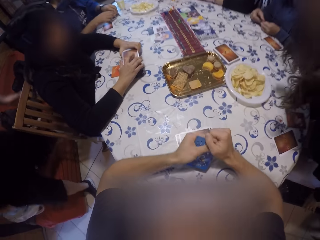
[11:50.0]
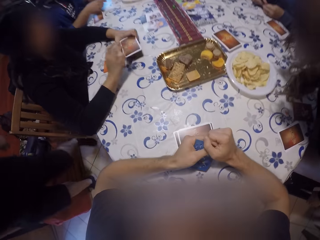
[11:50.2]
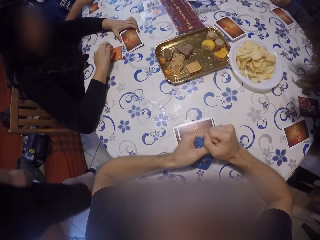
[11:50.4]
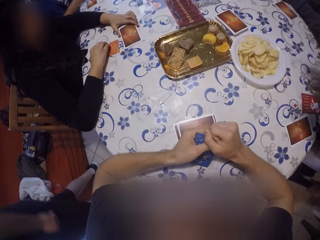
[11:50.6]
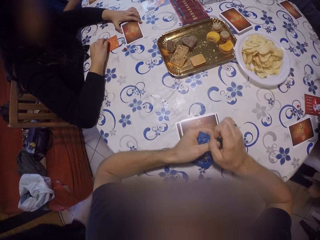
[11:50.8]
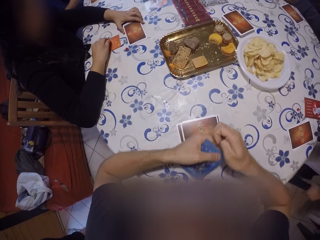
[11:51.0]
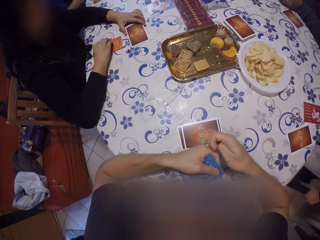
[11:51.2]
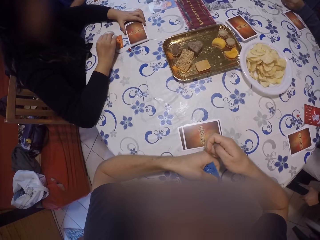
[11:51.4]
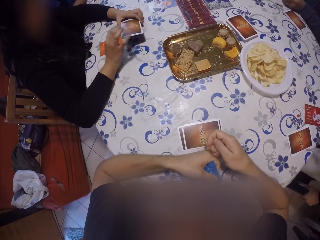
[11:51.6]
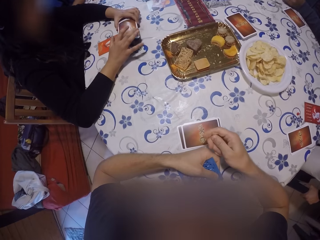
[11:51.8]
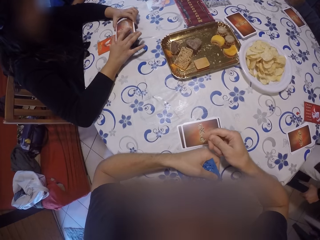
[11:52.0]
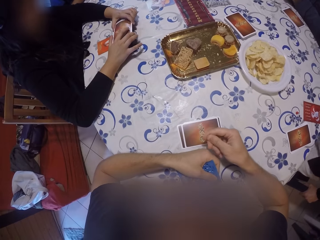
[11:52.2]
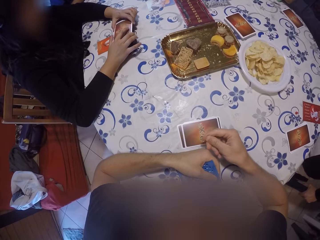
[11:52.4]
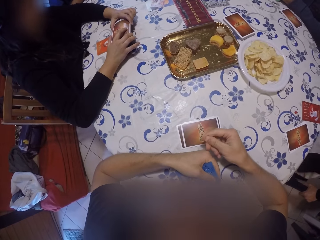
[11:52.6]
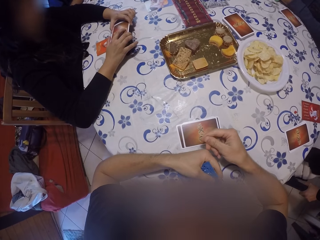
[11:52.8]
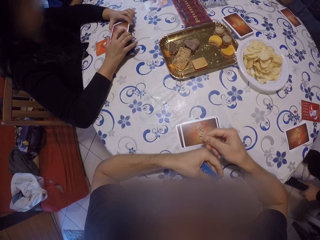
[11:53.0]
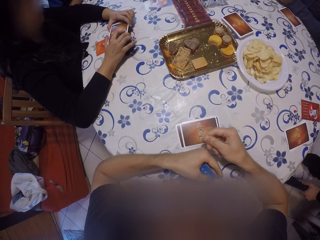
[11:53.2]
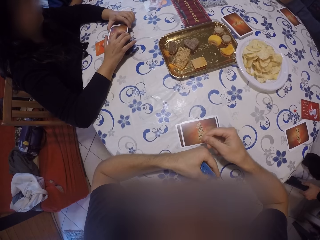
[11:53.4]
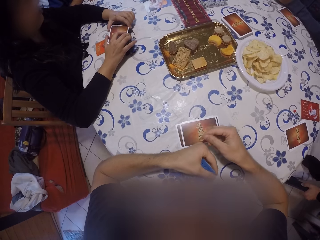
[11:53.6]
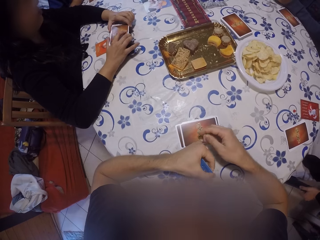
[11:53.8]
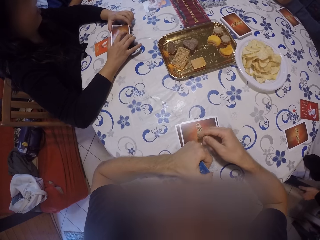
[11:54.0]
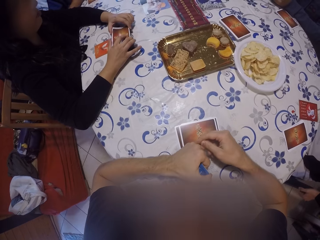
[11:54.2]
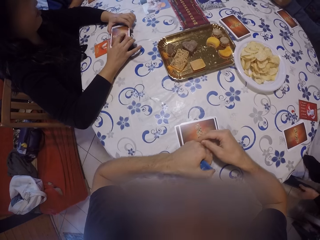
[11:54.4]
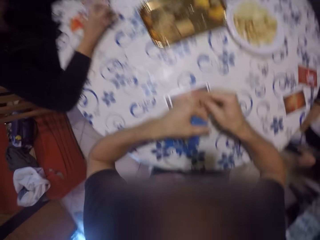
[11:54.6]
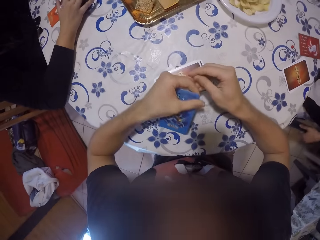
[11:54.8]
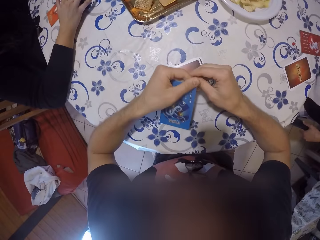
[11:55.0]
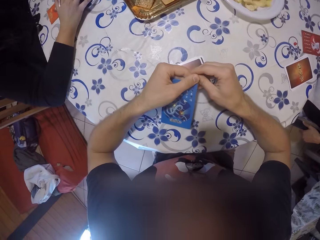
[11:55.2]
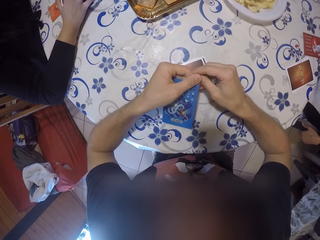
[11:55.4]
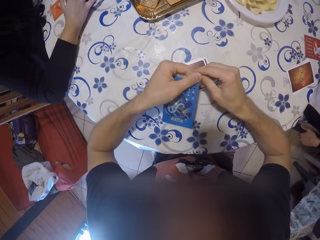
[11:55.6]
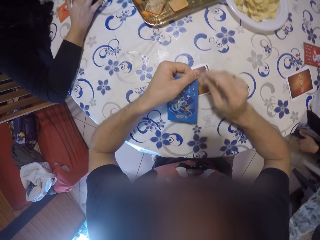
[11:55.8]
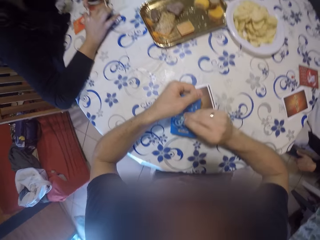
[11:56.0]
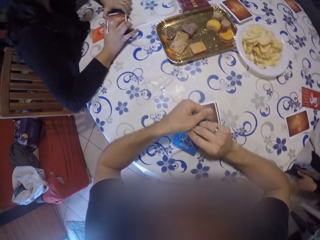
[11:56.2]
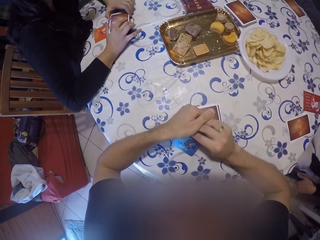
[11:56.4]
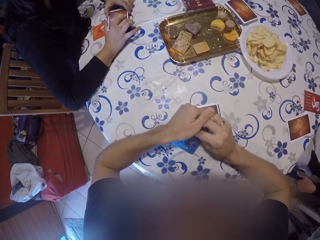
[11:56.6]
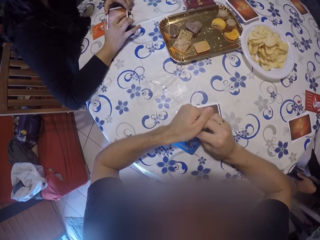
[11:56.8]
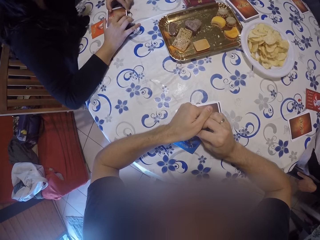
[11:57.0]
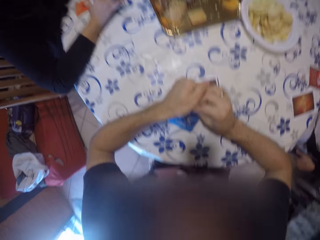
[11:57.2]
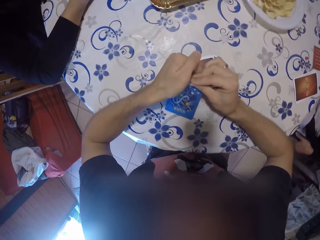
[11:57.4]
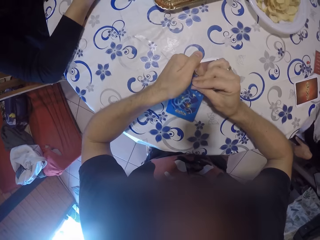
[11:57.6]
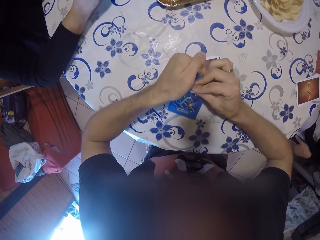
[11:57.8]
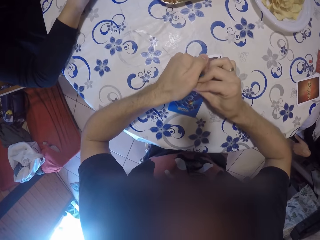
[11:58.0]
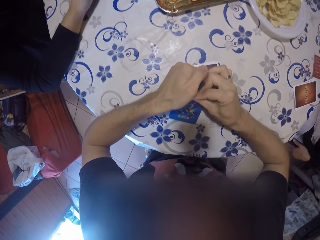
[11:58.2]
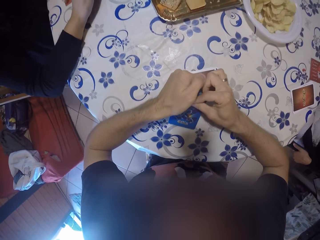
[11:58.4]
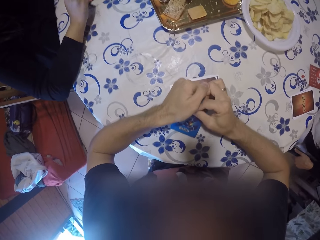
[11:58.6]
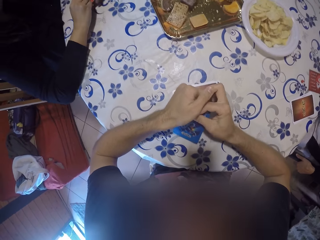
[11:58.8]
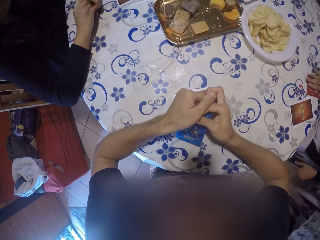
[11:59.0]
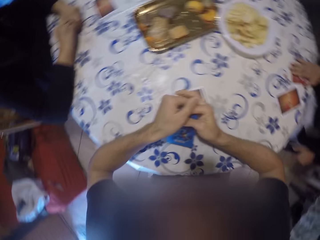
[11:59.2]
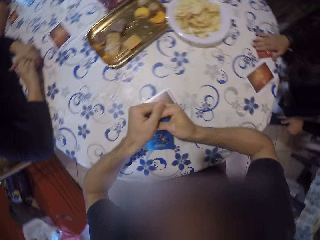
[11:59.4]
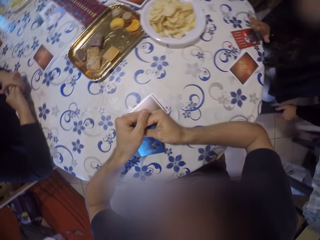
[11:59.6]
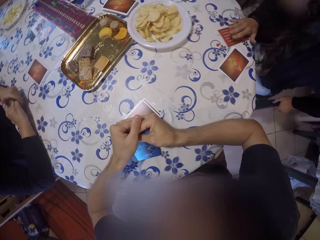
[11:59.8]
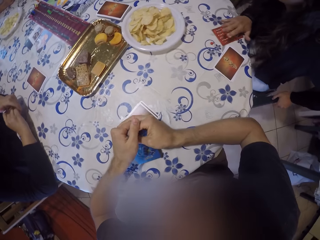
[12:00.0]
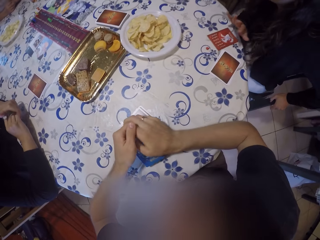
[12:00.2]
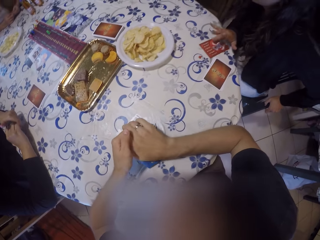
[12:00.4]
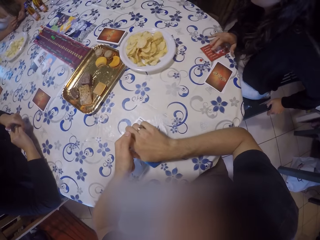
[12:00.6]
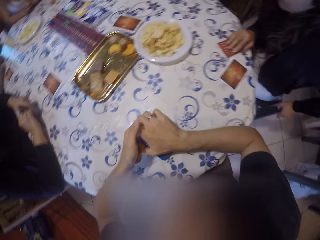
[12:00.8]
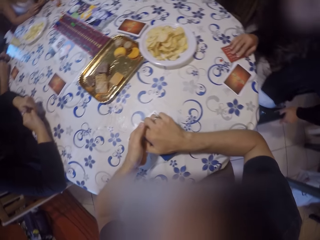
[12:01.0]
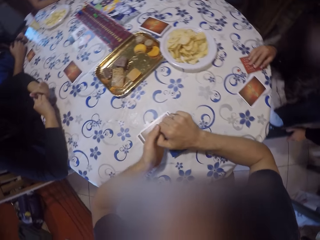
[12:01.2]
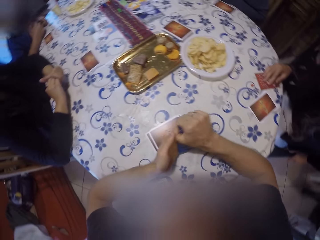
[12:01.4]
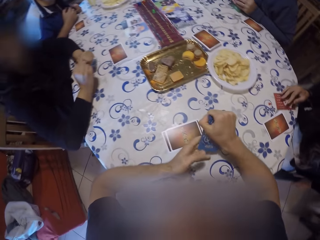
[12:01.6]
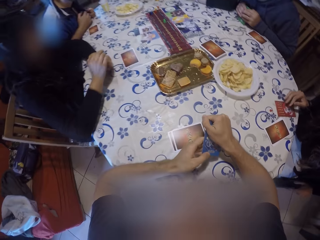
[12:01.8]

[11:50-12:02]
A woman sits. A man walks forward. Another woman holds the cards with both hands. The first woman places her right hand on the card.

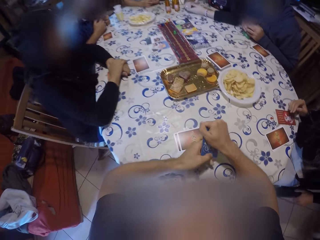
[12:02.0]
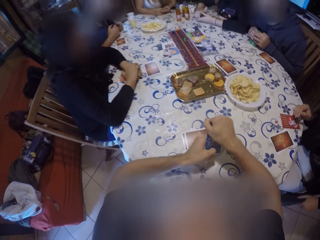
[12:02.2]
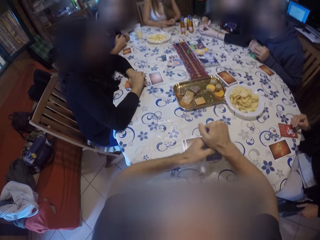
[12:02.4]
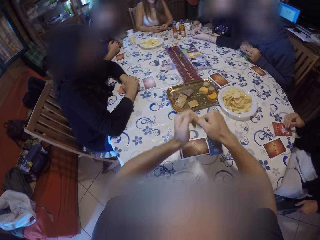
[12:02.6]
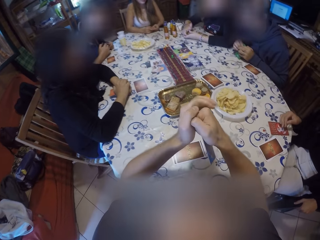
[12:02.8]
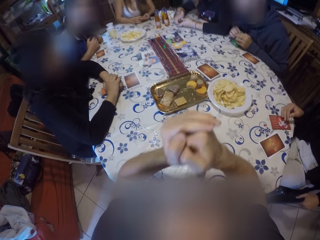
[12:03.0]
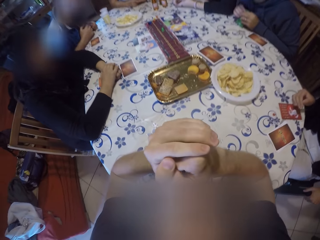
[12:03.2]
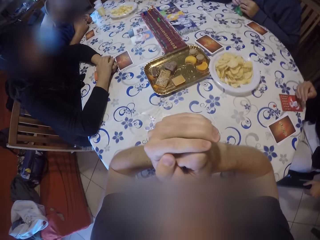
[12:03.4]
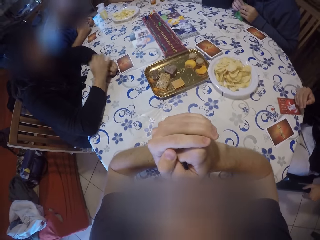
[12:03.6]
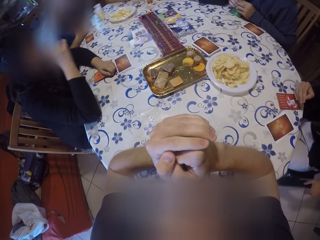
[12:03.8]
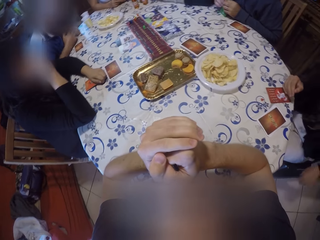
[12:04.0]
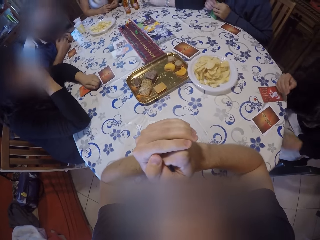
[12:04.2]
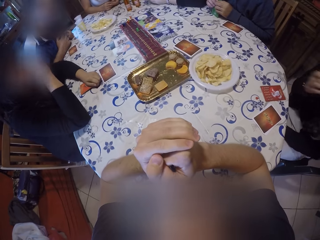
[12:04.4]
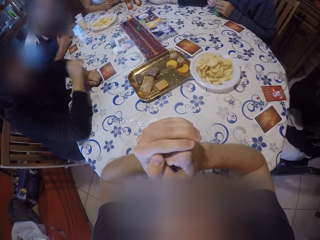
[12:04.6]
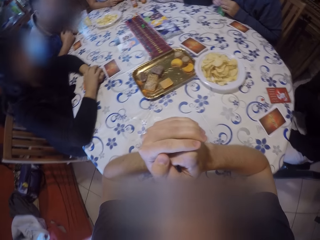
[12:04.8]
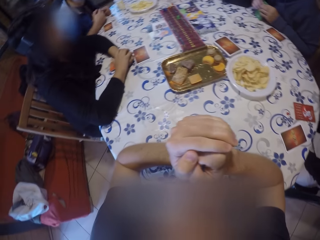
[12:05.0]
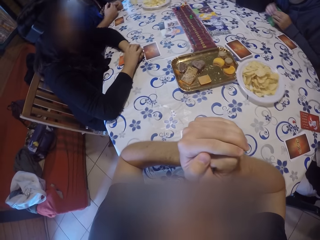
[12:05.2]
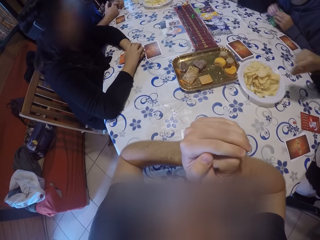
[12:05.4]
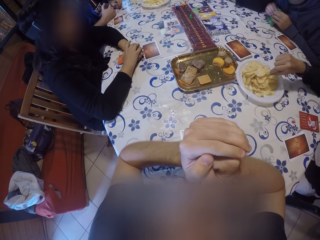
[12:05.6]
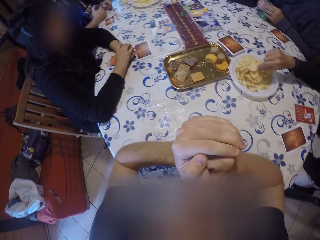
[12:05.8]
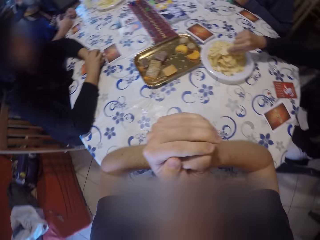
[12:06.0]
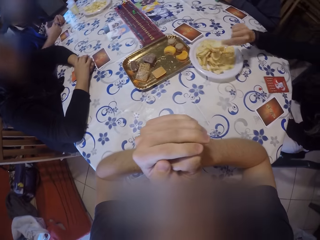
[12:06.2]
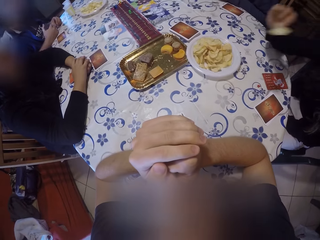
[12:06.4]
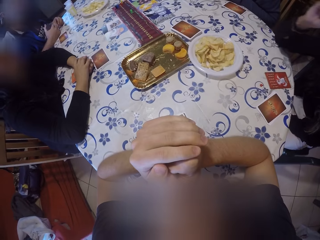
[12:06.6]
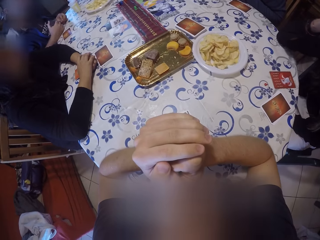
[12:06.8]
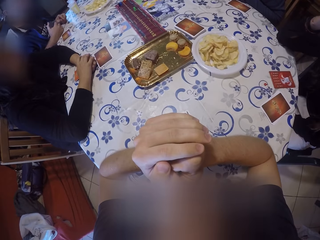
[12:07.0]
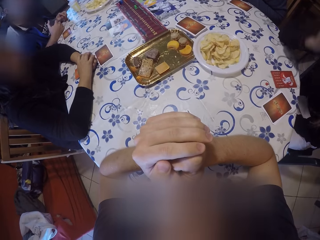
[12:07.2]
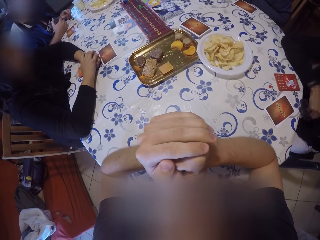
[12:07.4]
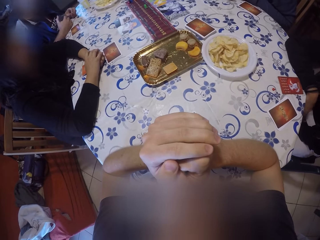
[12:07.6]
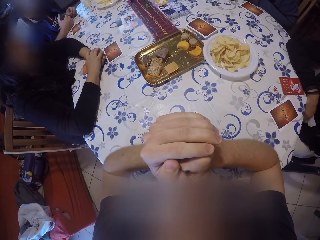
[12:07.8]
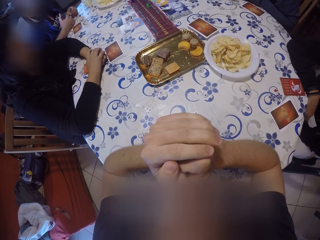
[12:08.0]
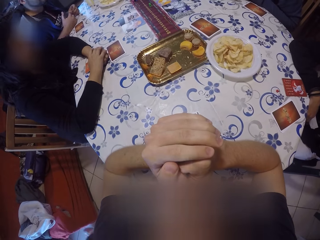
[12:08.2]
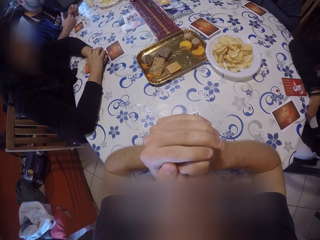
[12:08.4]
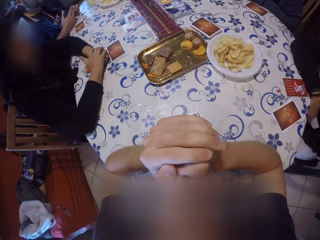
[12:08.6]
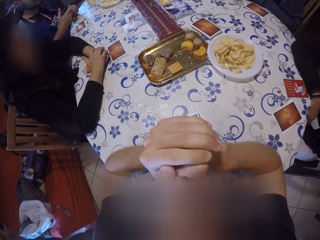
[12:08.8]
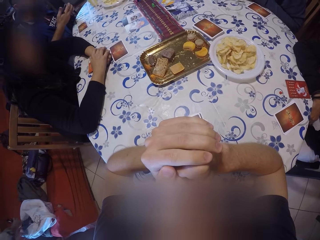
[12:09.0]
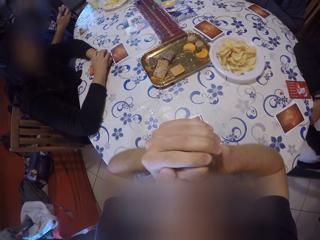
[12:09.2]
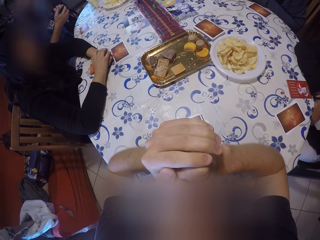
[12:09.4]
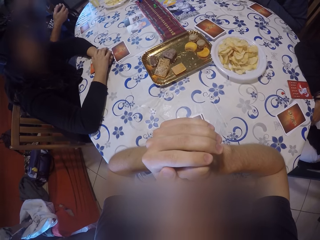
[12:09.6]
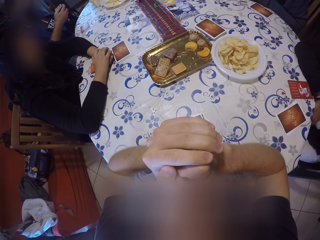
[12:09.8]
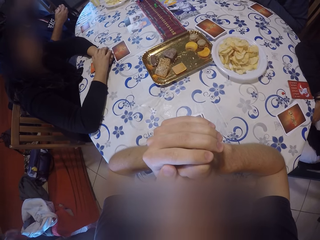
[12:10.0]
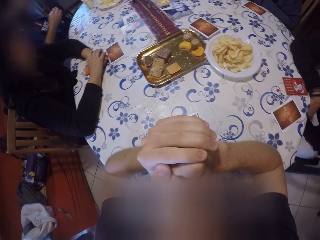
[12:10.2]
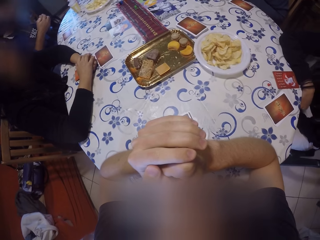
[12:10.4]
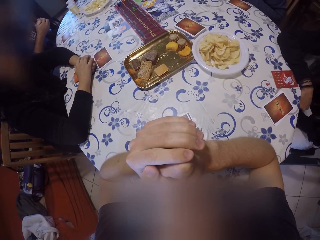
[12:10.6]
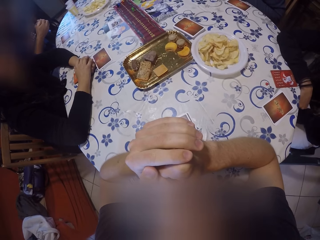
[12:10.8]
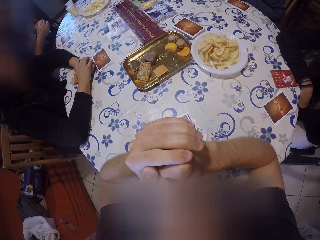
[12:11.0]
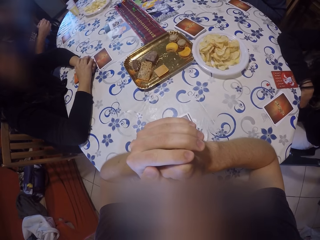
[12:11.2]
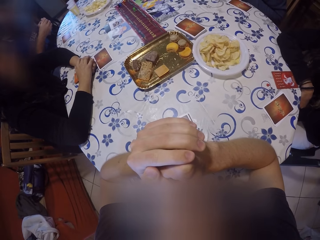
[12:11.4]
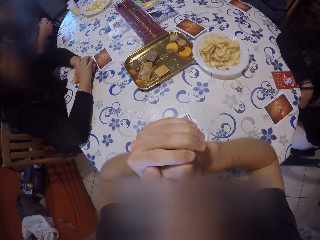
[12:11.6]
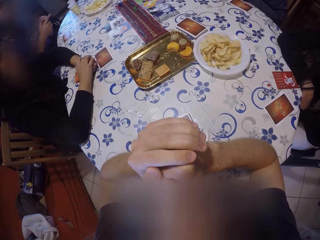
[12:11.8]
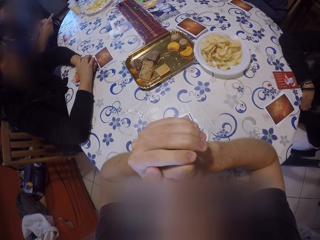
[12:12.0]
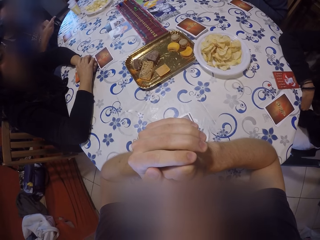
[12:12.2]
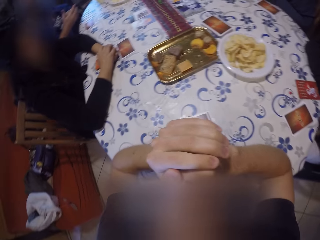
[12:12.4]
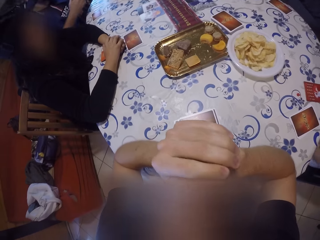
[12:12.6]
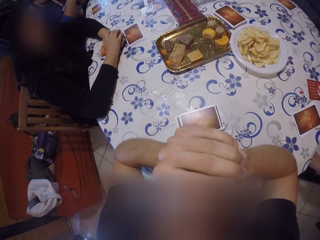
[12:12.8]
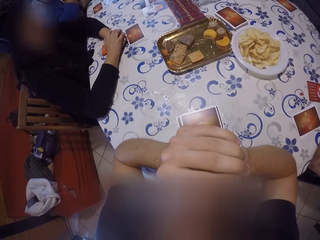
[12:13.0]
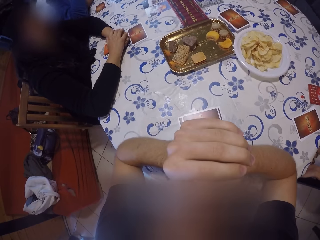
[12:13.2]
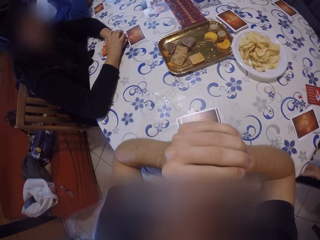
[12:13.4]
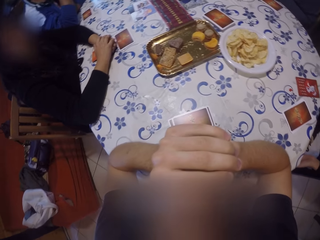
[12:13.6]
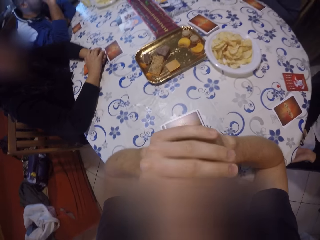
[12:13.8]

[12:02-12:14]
A woman leans on the table. The camera wearer puts his hands together. The woman touches her face. The woman places her hand on the other. Another woman picks a crisp from the plate. A man checks his card.
